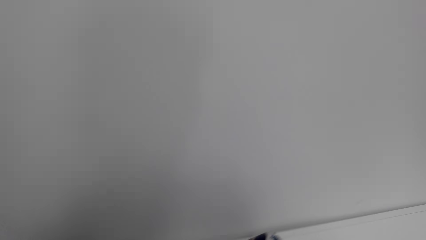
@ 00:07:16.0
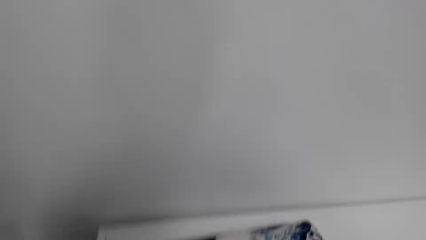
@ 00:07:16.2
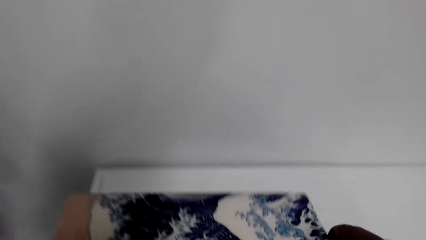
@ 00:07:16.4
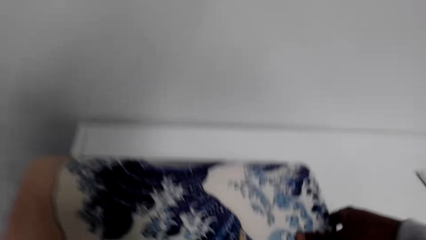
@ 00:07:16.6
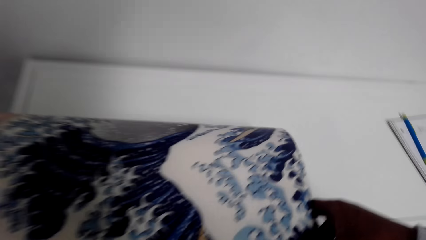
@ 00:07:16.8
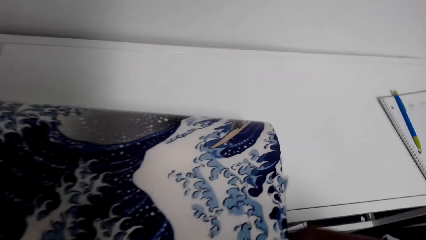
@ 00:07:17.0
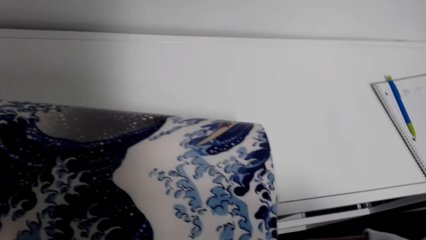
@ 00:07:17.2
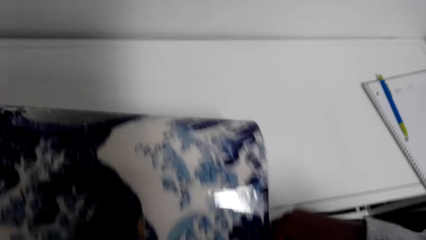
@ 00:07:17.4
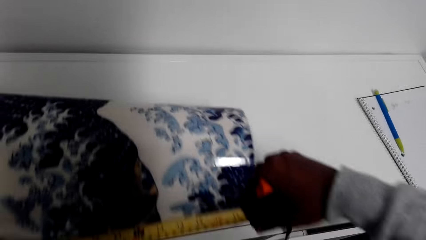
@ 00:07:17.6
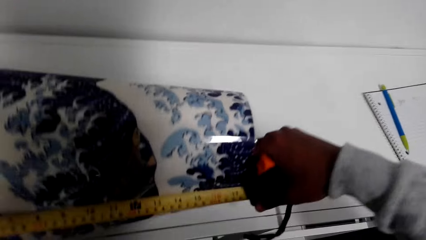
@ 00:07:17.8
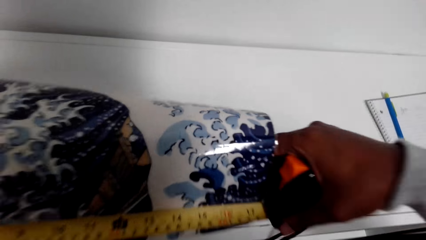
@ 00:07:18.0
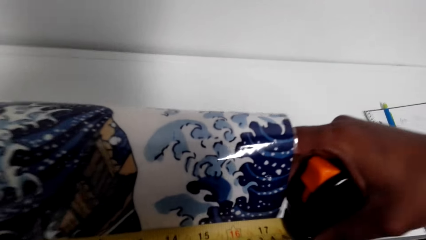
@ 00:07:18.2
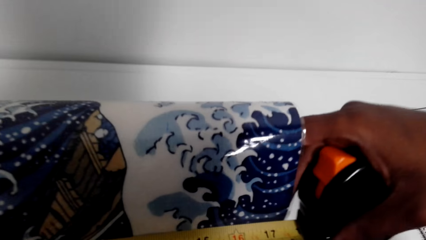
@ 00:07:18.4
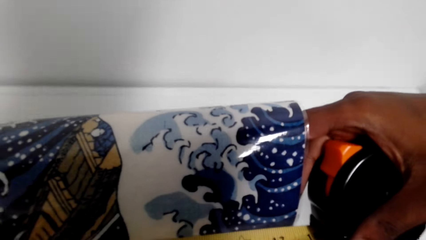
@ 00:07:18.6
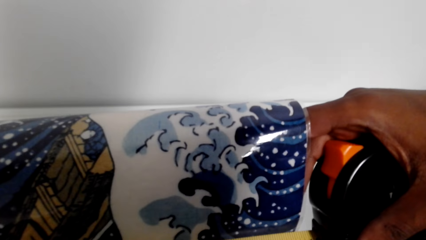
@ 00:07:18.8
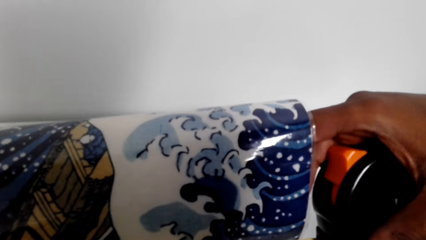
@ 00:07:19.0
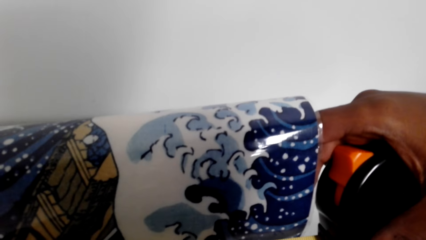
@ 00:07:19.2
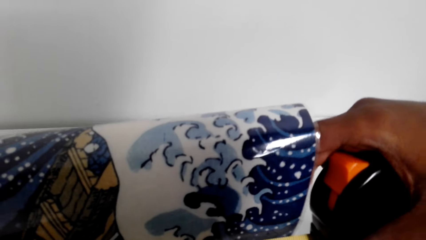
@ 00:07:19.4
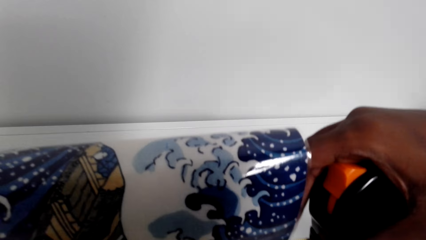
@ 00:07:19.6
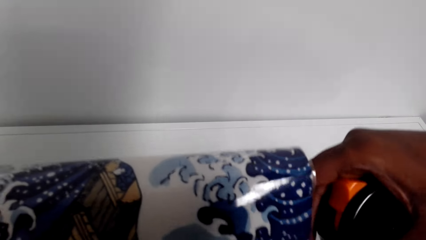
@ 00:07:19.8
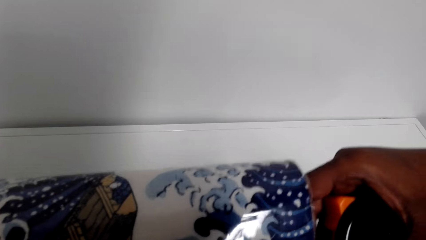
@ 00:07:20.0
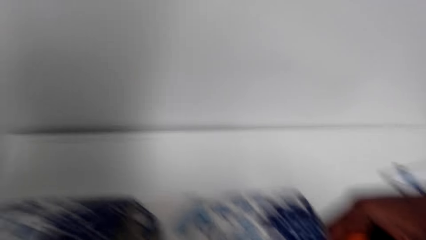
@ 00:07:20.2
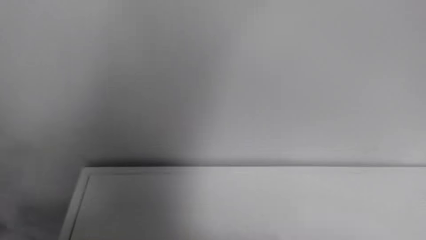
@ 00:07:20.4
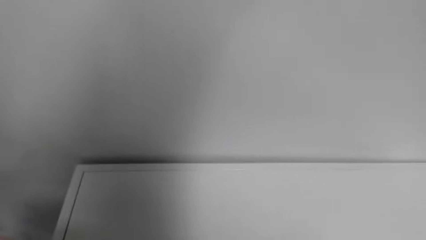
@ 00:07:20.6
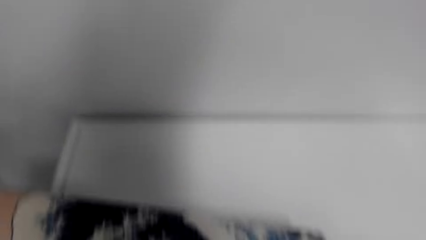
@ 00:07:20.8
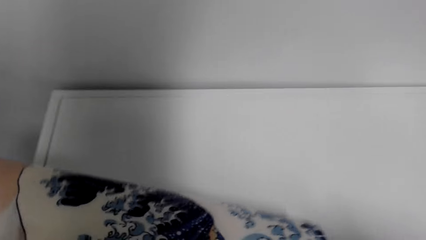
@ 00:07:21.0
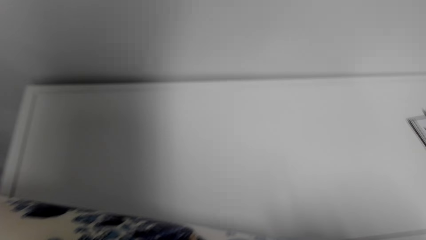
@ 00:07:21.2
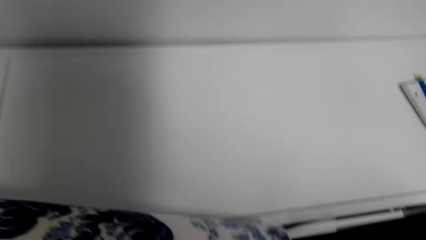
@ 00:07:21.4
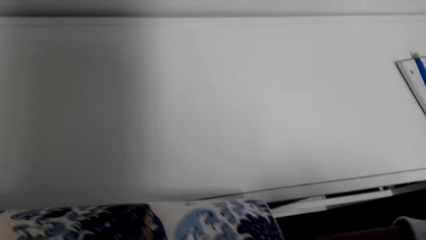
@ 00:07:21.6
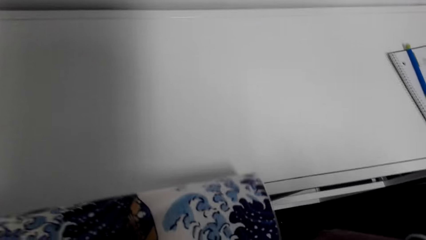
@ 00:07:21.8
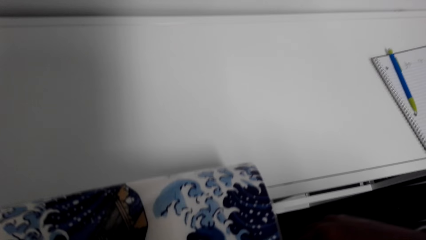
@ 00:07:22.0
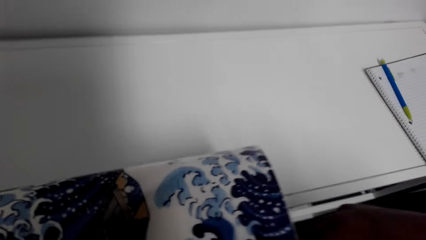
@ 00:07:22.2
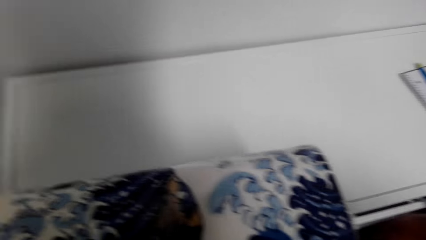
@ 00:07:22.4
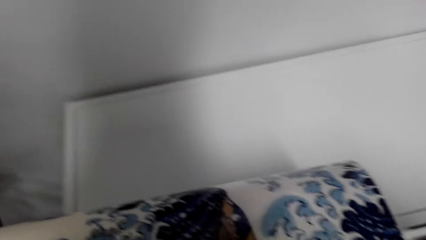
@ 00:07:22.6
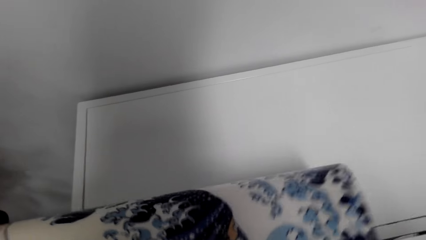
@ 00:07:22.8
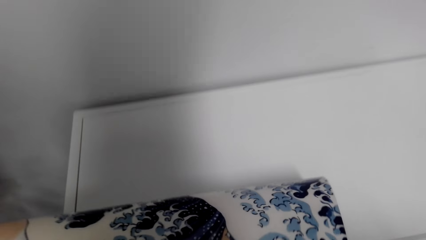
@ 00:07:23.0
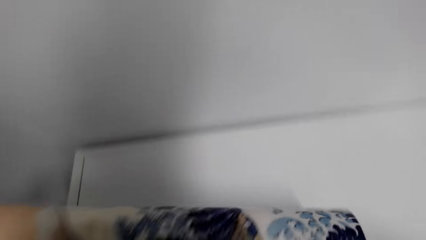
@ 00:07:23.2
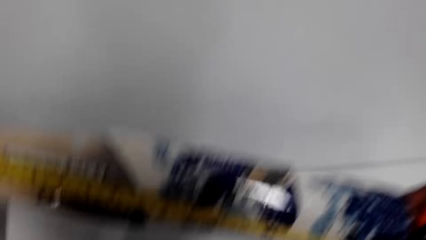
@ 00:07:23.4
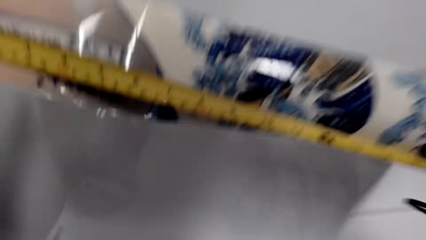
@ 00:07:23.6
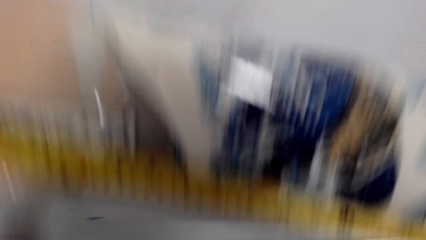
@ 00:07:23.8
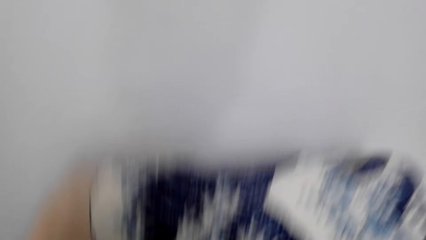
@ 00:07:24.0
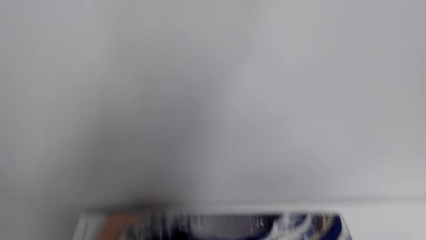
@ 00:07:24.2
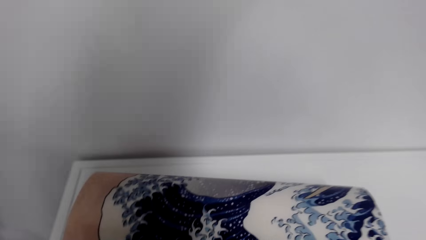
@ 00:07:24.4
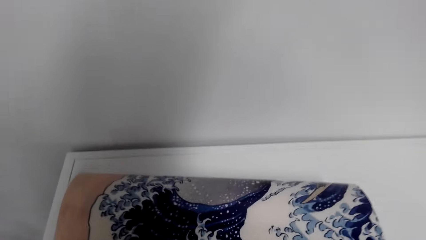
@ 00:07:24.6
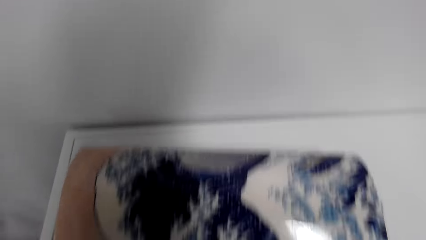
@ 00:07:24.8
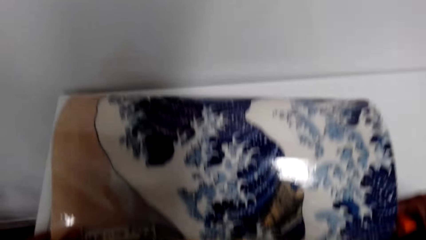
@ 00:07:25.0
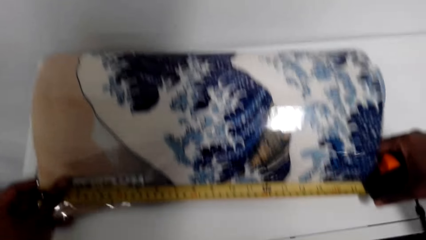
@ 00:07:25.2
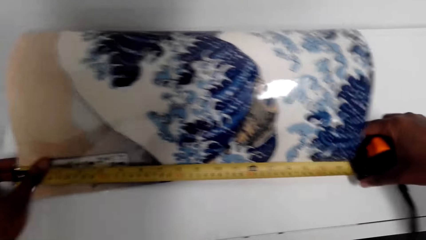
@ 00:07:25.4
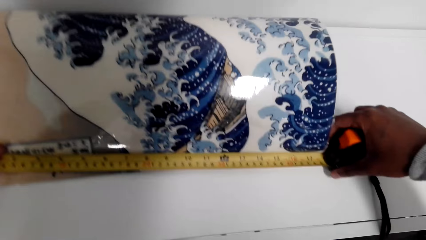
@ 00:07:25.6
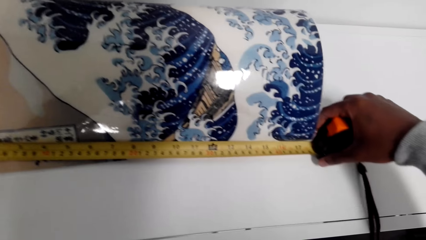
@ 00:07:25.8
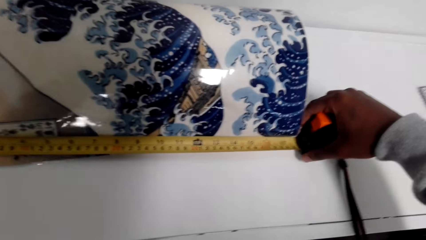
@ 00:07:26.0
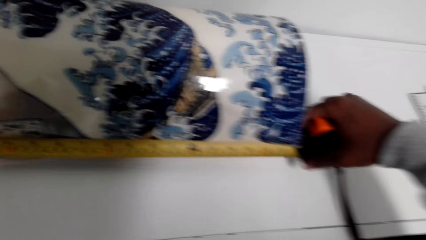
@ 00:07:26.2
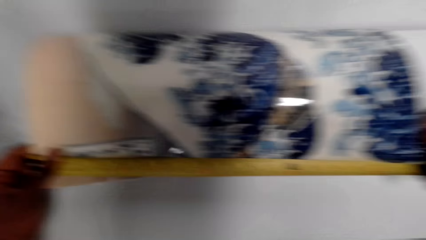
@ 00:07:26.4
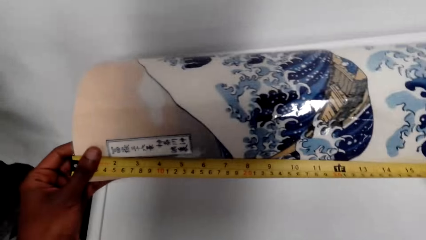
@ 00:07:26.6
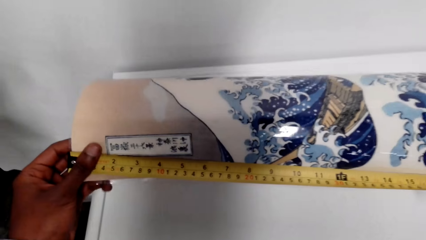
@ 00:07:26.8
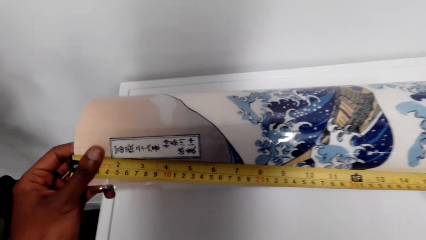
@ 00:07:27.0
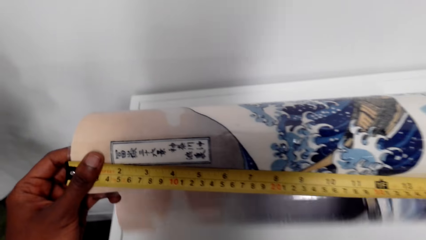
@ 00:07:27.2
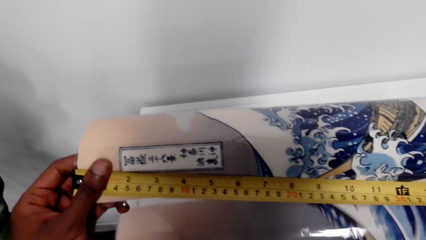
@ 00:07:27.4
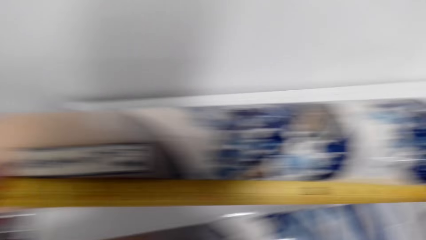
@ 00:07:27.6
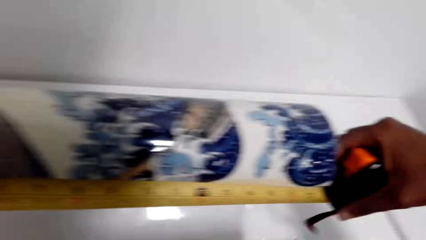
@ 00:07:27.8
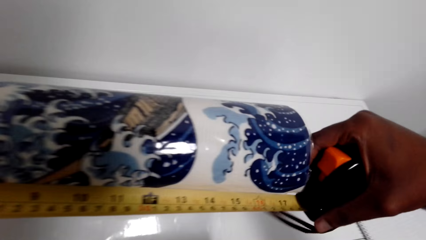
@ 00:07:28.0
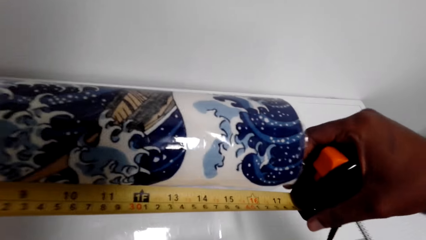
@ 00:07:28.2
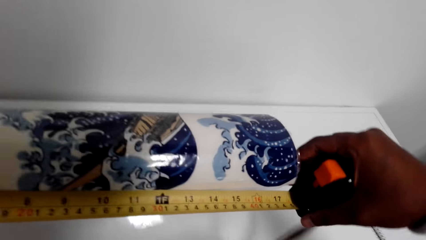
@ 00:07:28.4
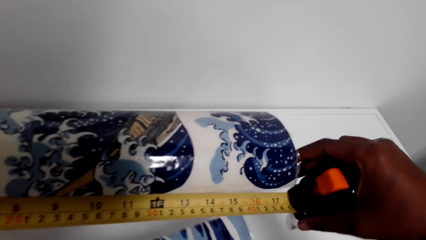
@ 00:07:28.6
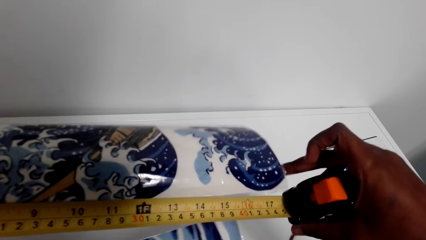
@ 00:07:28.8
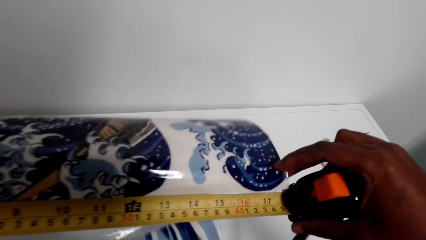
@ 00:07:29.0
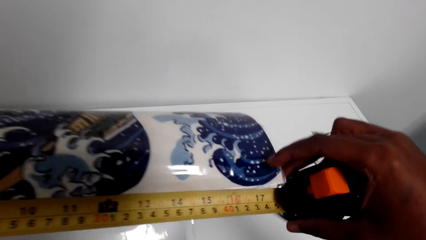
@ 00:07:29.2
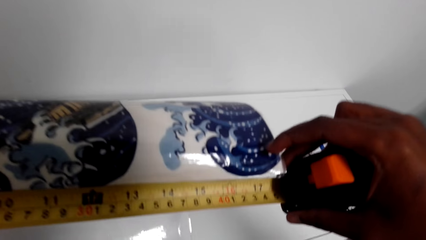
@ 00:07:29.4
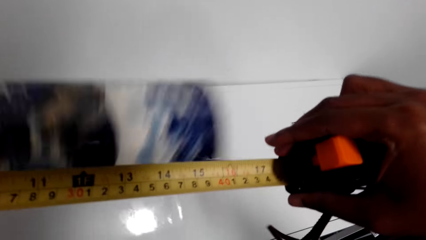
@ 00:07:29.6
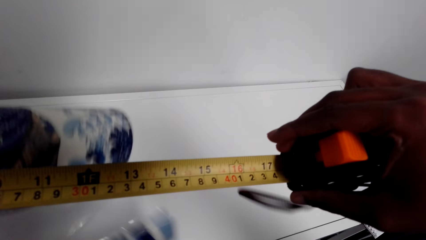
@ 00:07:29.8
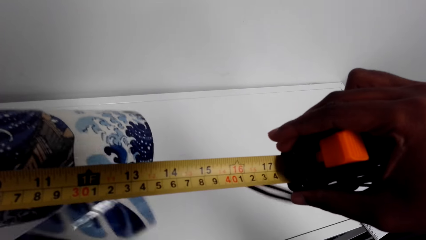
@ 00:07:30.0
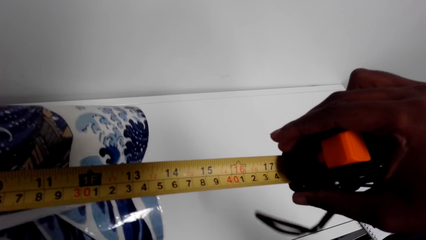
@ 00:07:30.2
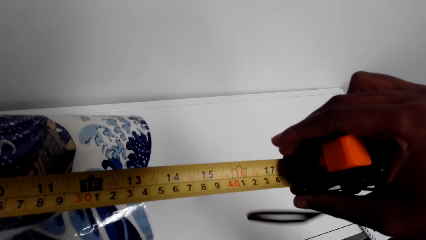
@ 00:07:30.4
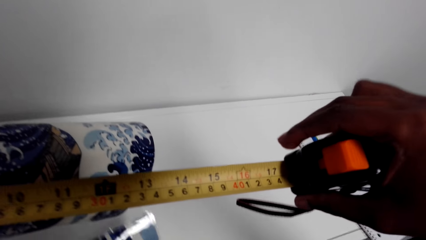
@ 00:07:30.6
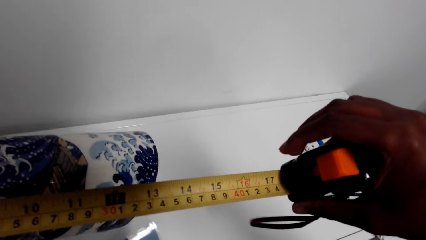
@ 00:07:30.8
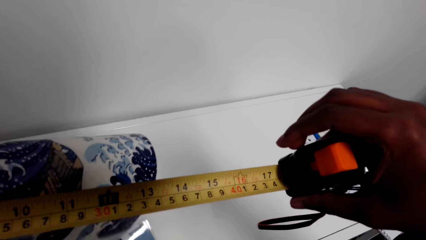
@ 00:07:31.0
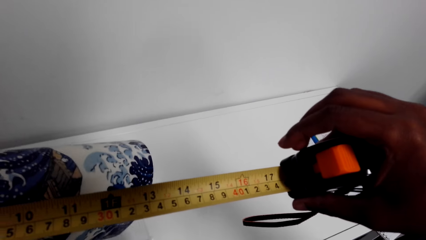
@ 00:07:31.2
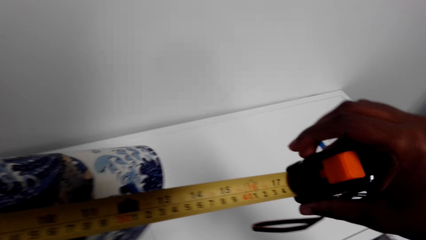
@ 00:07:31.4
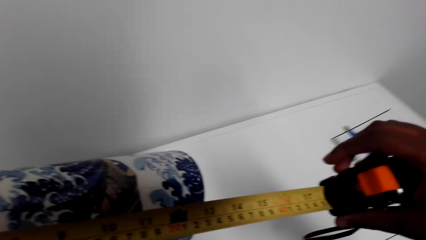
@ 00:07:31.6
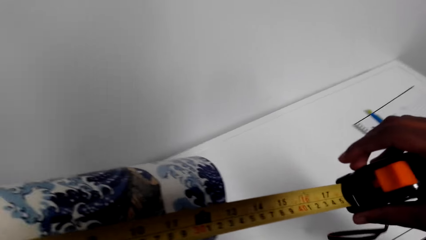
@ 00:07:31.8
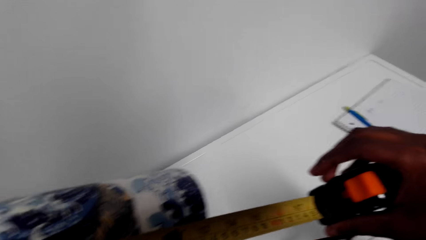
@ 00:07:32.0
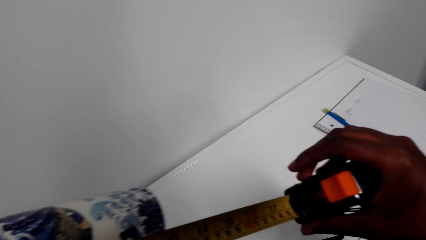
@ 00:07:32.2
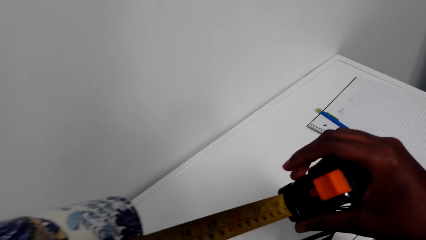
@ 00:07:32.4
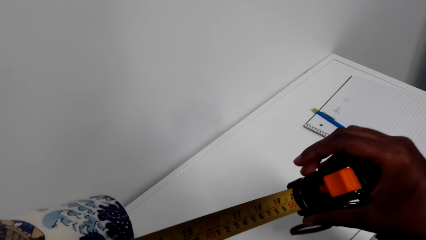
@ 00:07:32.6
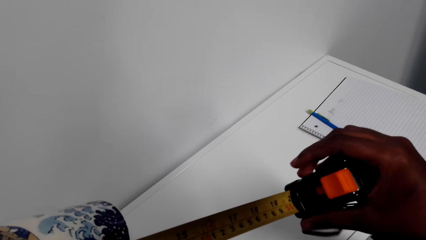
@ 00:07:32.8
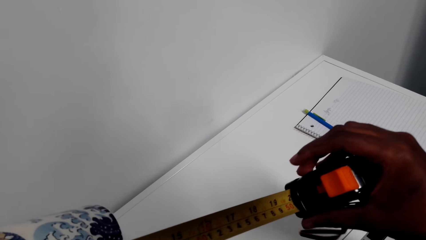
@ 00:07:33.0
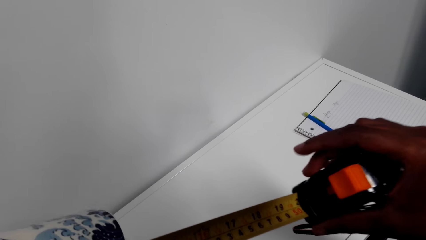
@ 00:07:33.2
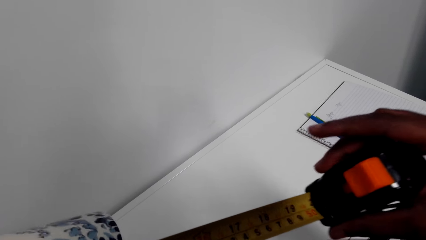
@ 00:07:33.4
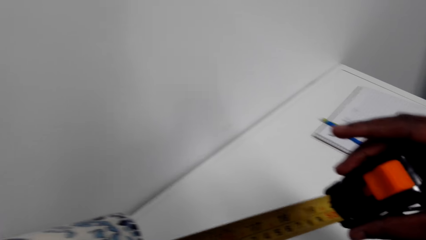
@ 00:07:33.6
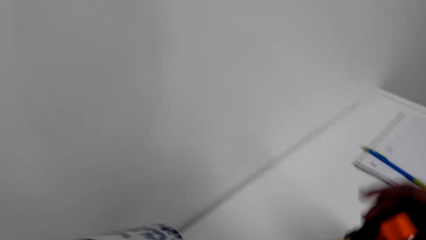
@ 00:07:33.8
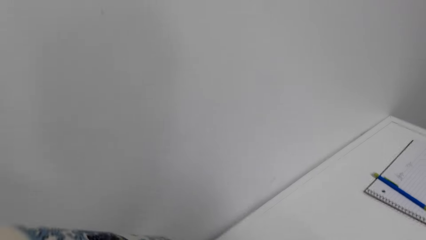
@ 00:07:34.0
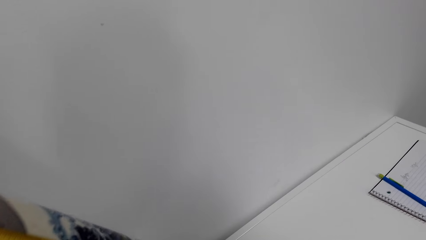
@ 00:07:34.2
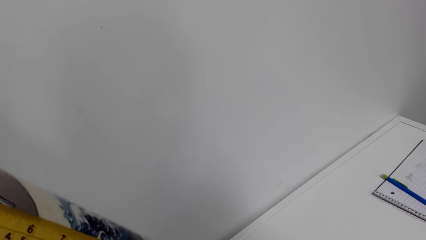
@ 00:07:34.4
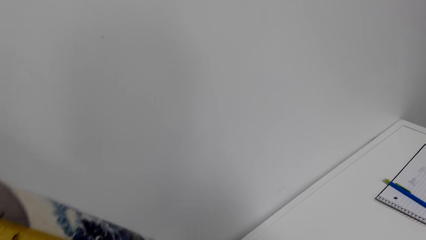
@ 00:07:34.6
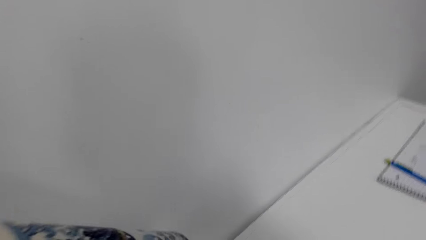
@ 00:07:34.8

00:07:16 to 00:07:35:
The camera wearer measures a painting's width. They pull the tape measure.
